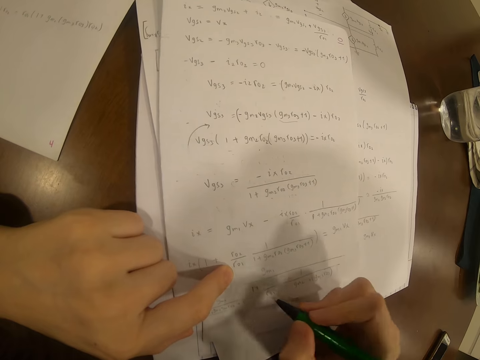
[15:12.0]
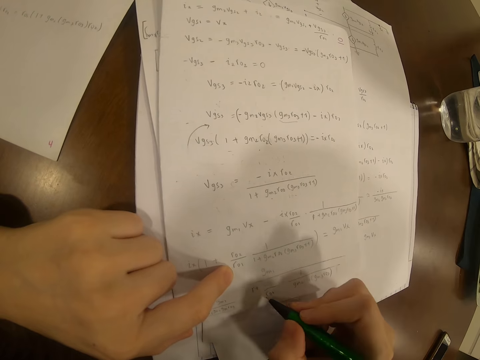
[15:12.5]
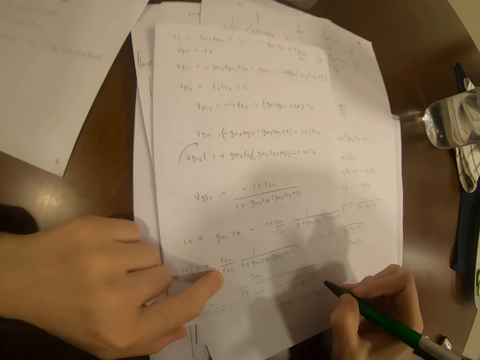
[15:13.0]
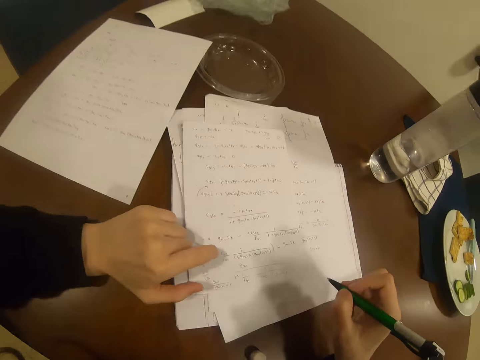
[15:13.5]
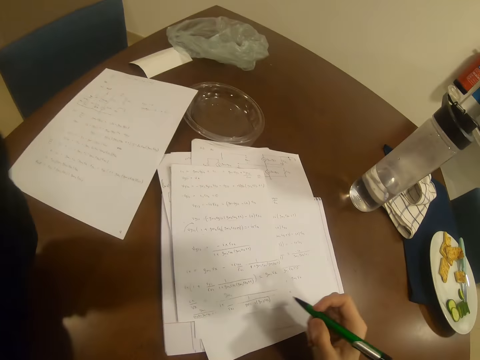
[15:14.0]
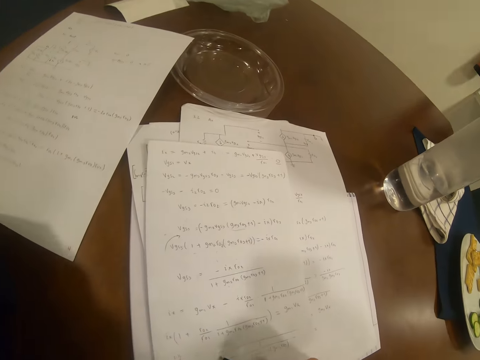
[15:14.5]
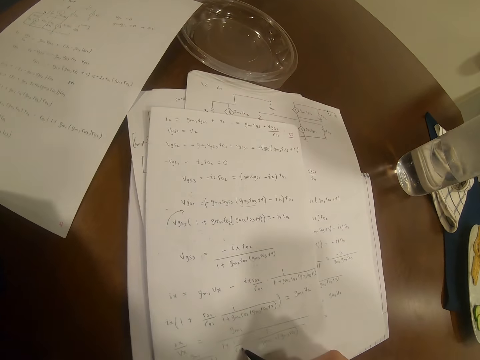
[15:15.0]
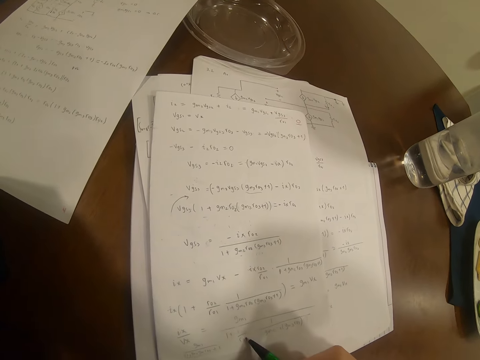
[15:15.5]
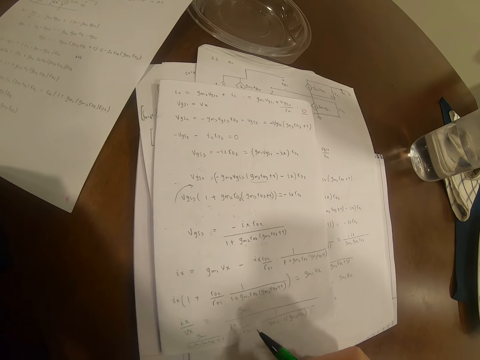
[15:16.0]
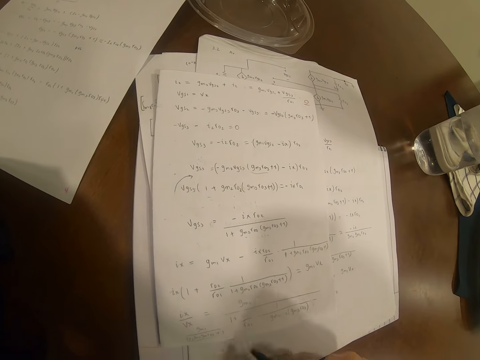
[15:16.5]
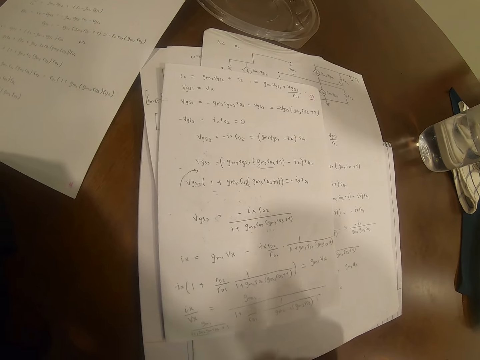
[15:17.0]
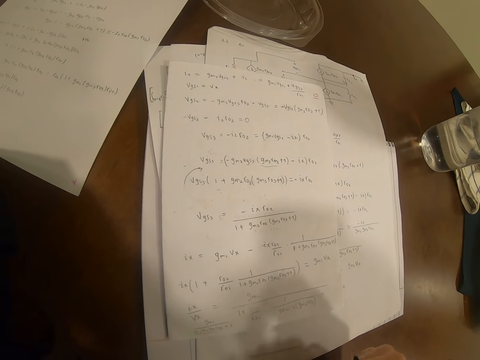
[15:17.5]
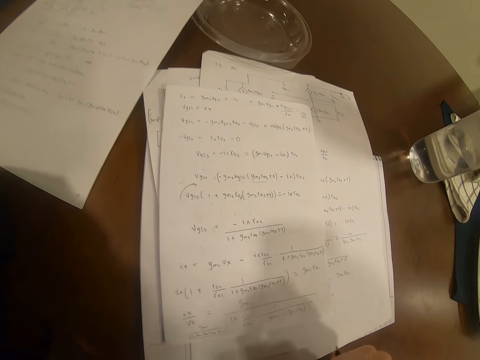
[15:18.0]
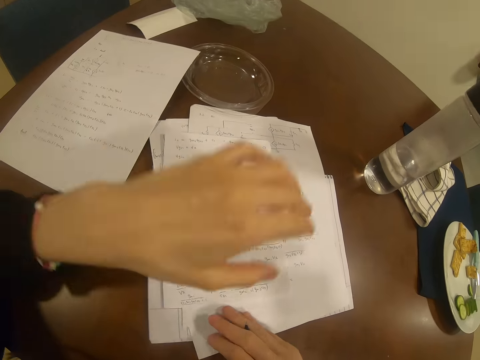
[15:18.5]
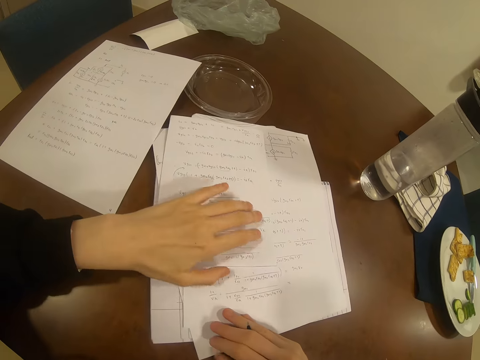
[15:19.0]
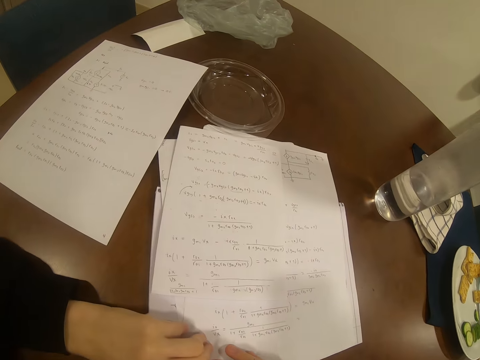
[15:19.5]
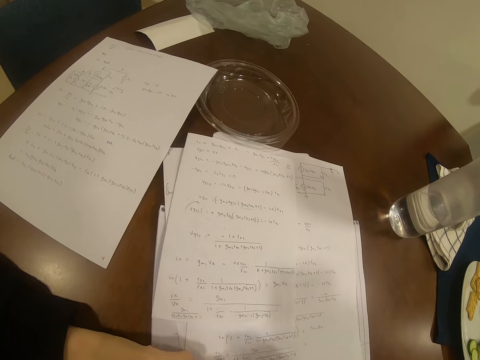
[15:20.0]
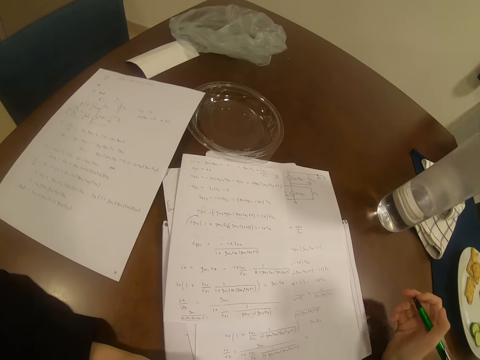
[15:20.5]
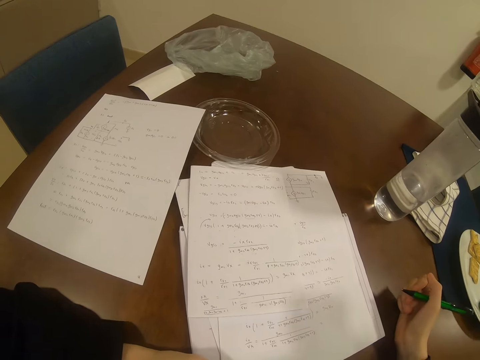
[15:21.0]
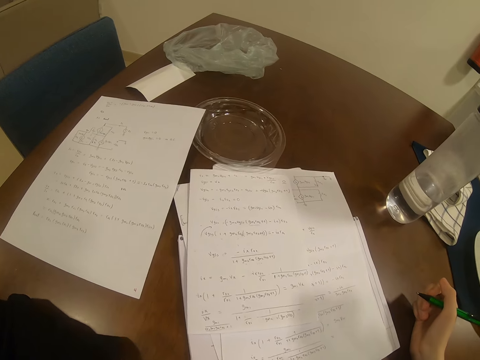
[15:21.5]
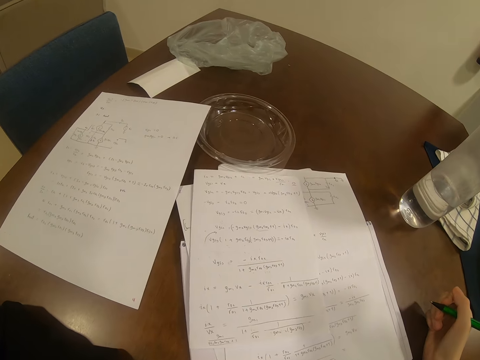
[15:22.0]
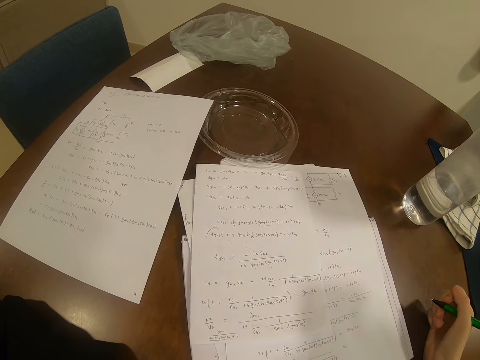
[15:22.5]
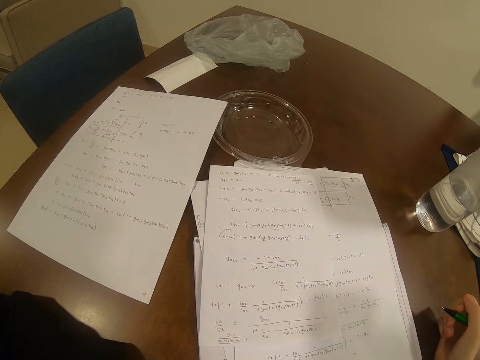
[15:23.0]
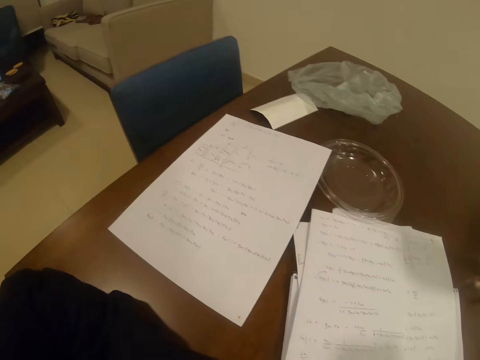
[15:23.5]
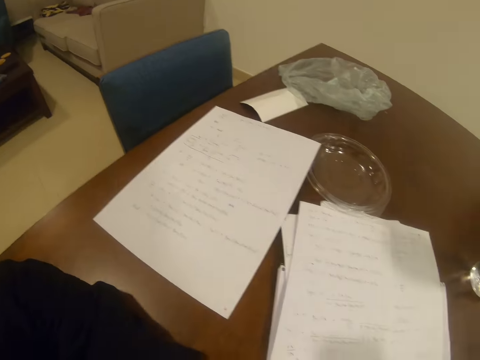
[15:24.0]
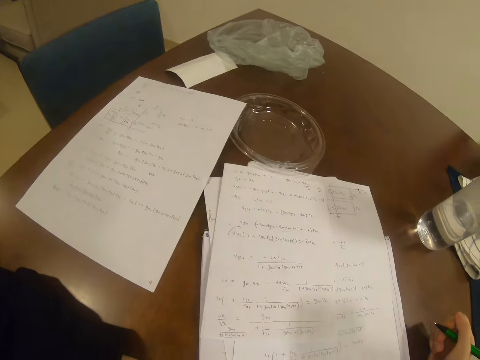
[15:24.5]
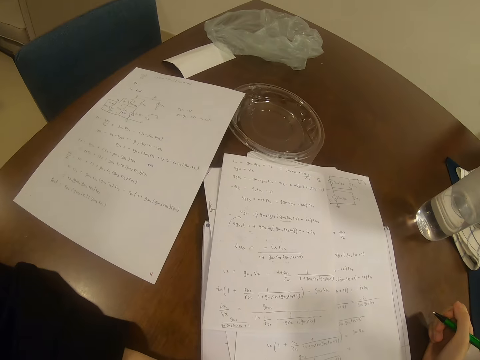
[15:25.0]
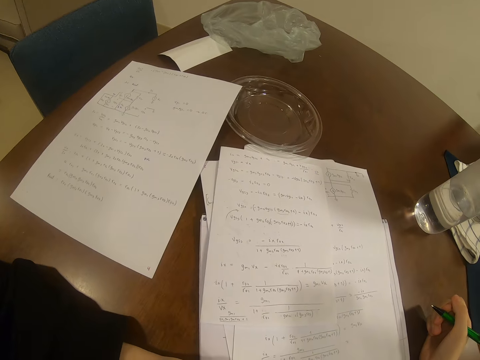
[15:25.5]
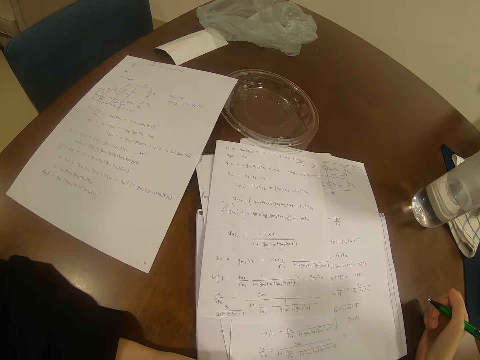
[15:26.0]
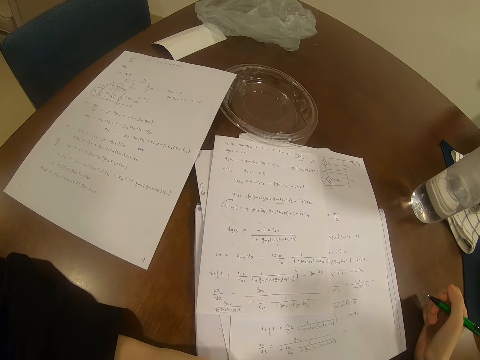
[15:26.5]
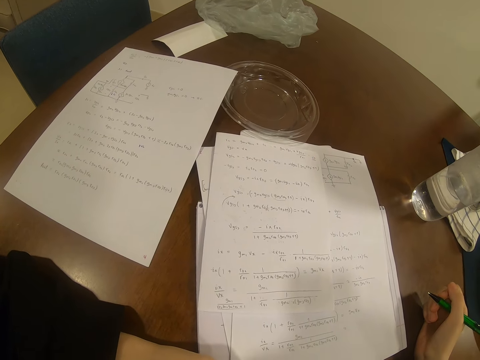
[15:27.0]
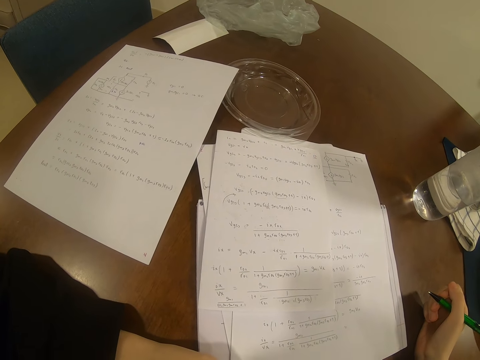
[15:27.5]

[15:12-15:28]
The camera wearer looks at the paper. She puts her elbow on the table. She moves the paper with her left hand. She rests her right hand on the table. She looks at the paper.

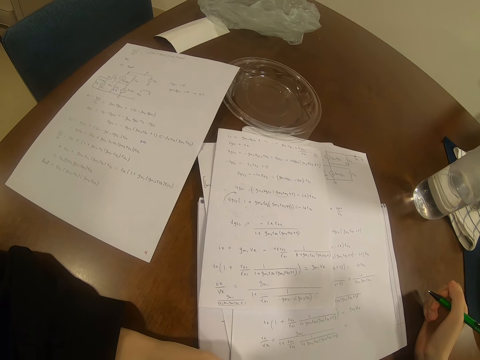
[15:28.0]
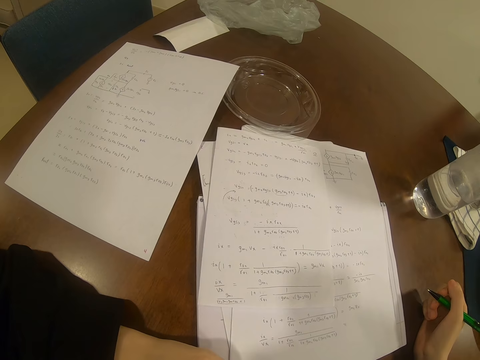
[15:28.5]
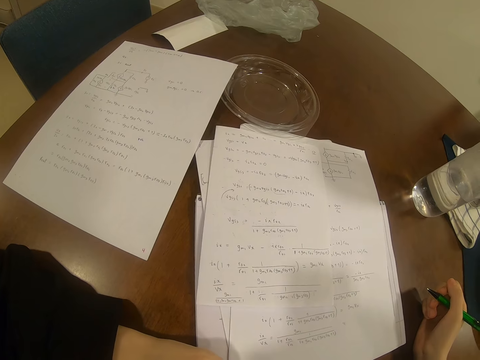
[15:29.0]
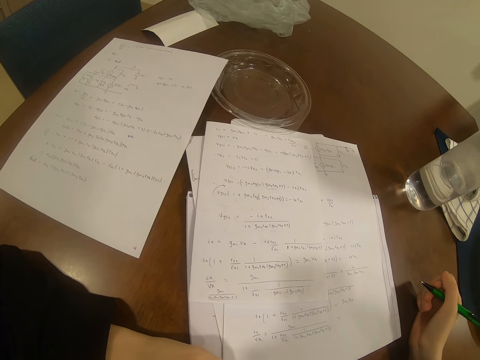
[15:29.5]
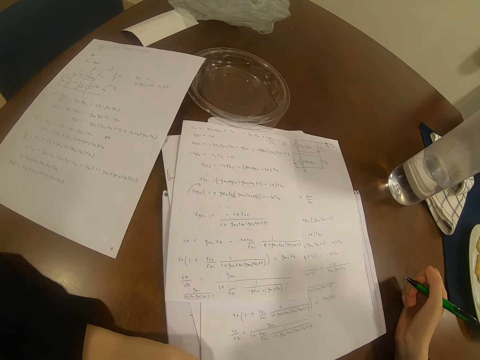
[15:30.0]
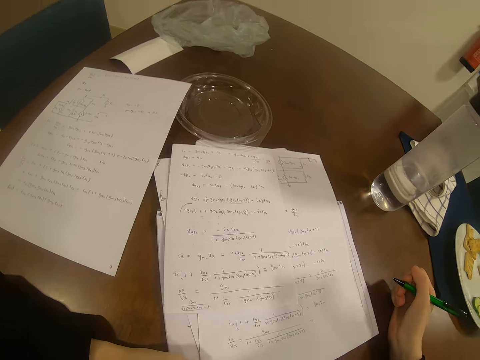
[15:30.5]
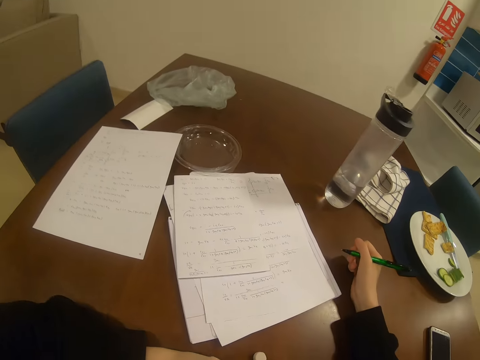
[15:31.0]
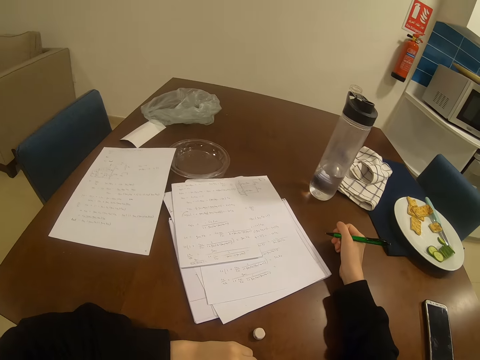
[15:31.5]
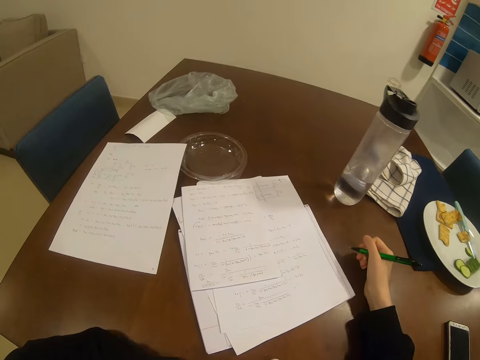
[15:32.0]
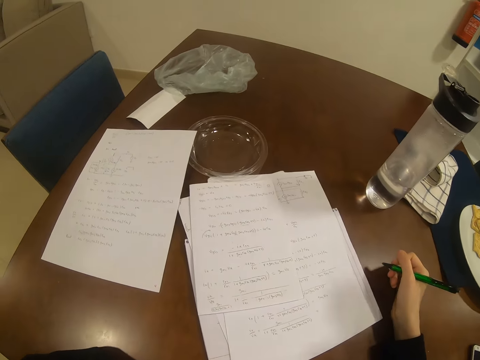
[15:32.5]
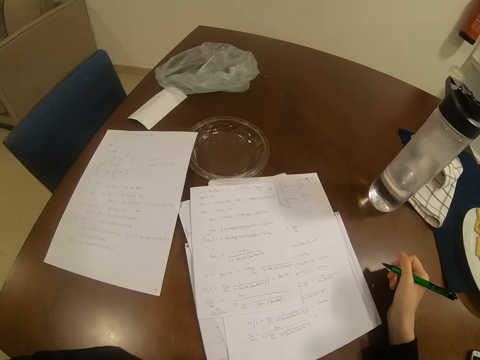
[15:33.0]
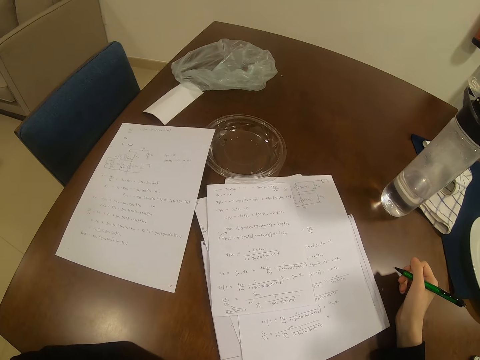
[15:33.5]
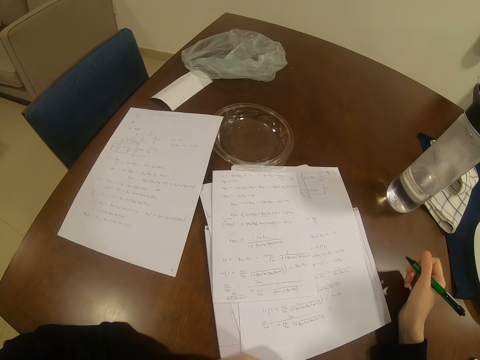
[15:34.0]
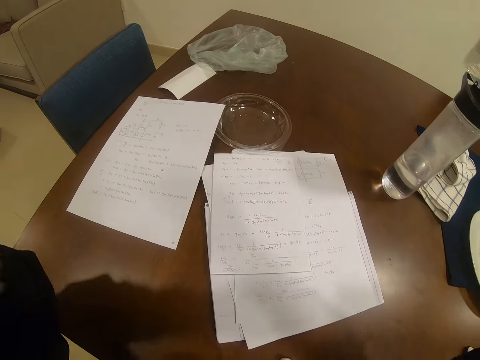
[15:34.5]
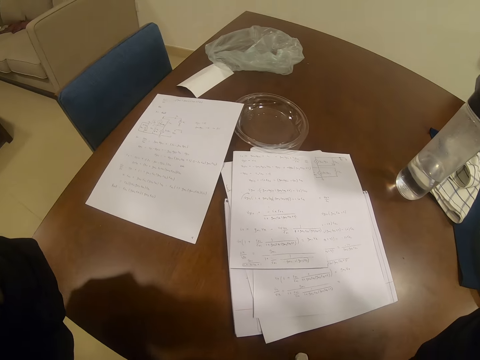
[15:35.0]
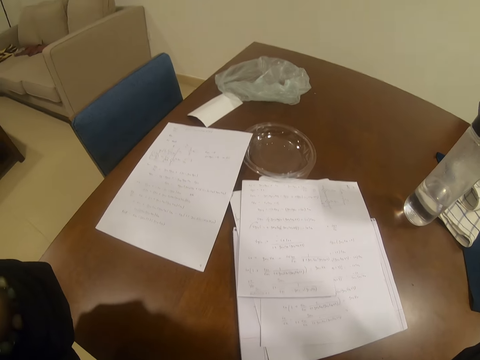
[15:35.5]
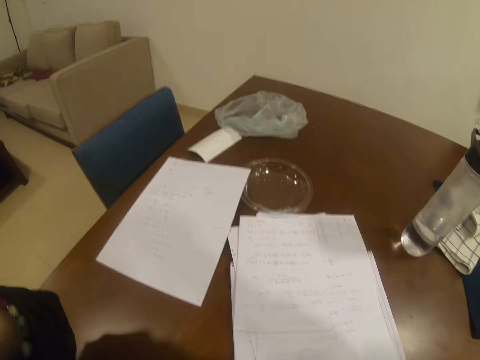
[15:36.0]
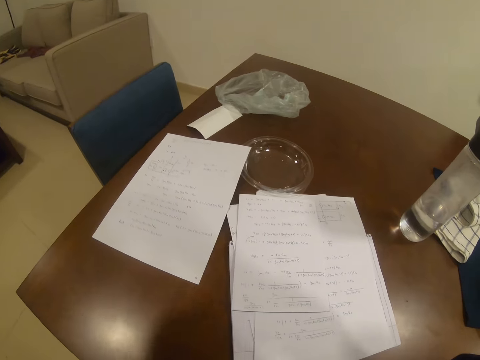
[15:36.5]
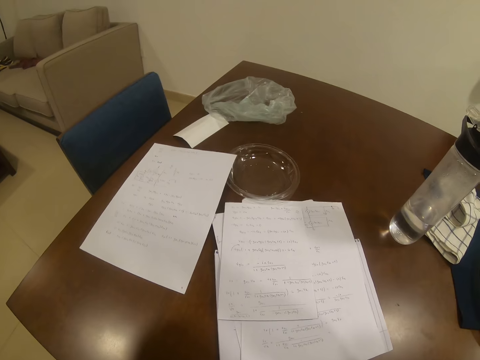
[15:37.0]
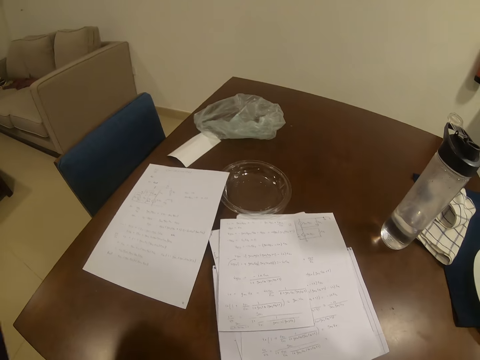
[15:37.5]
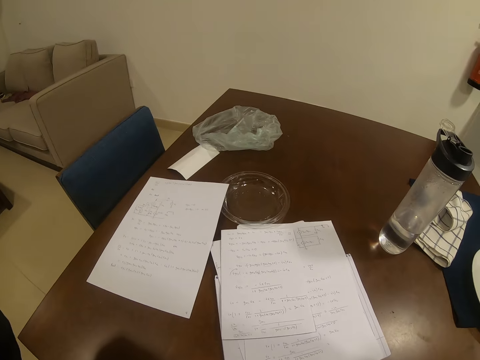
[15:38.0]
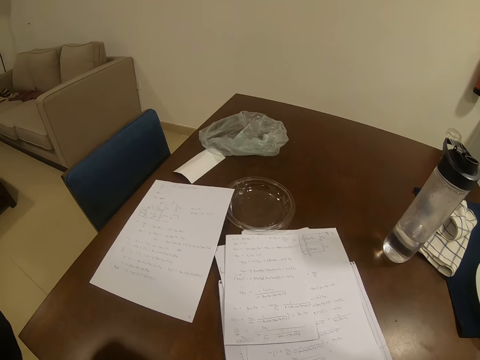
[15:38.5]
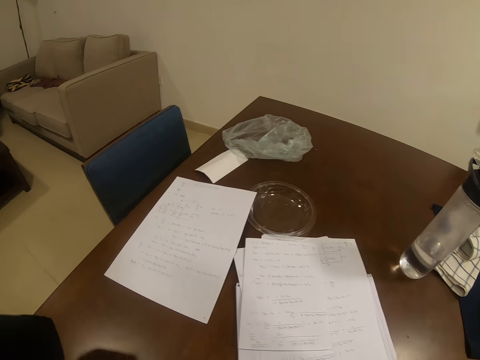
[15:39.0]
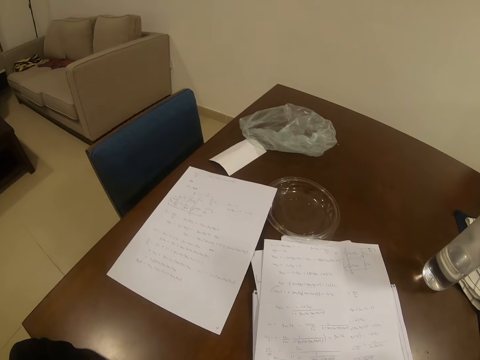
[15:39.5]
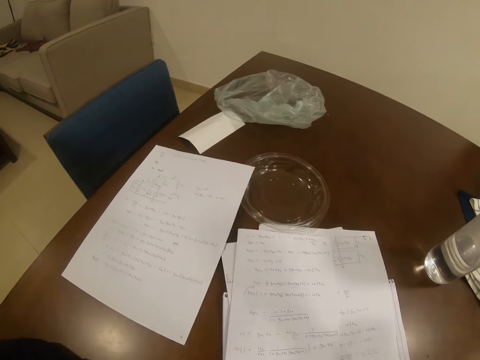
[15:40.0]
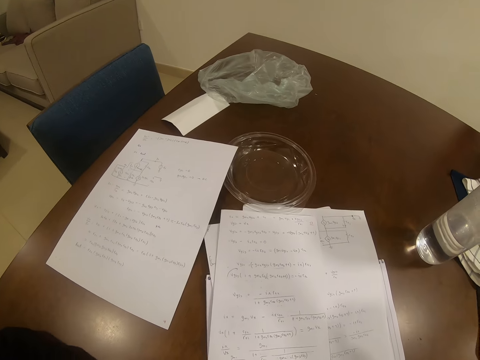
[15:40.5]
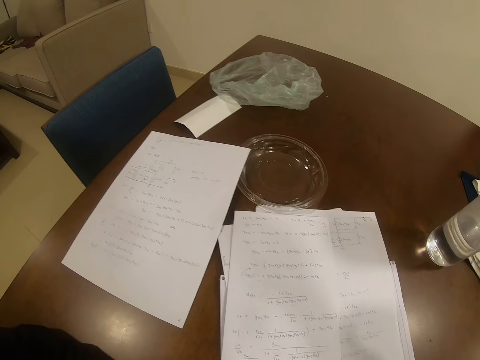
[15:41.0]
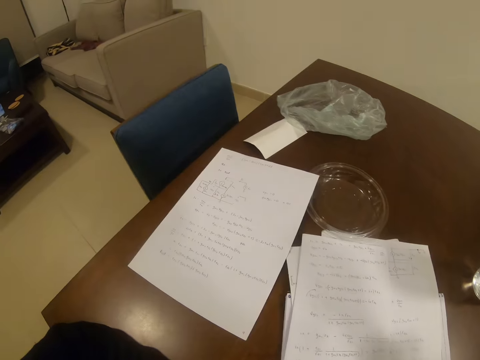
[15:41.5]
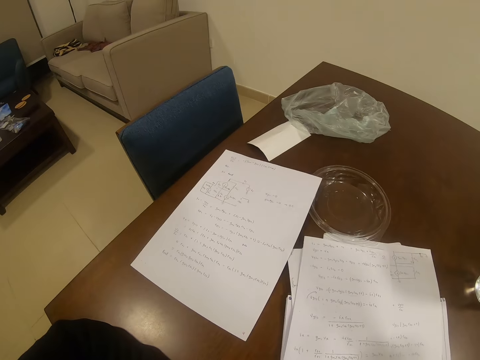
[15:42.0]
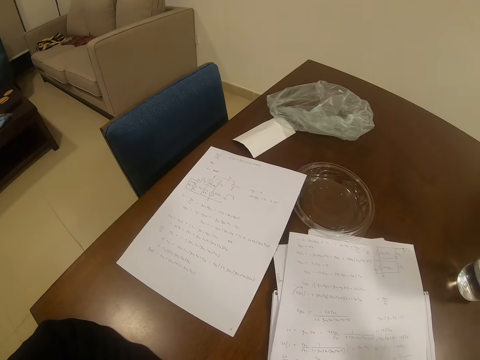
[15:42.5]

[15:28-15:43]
The camera wearer adjusts the camera. They look at the papers on the table.
